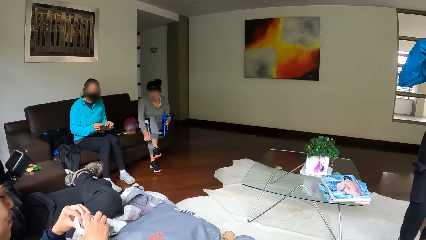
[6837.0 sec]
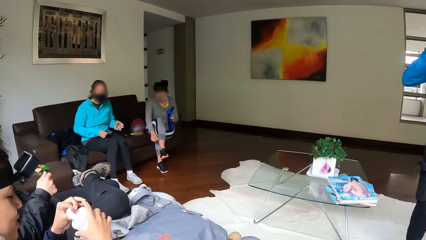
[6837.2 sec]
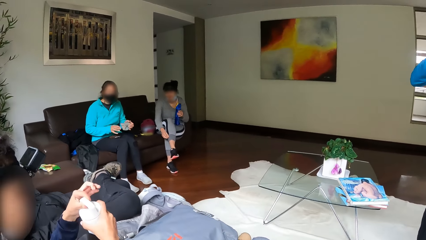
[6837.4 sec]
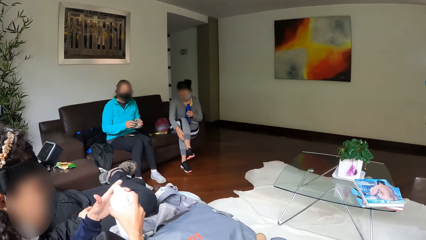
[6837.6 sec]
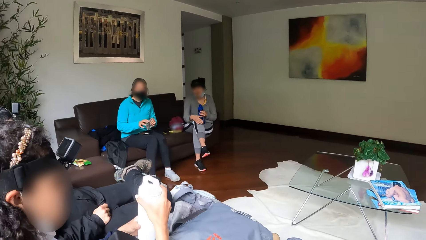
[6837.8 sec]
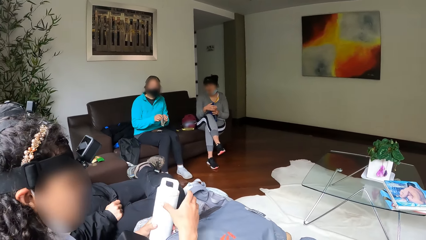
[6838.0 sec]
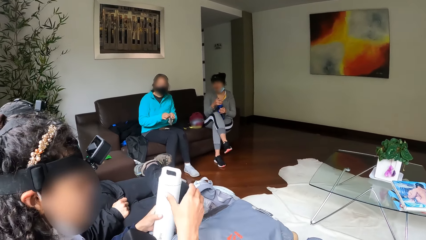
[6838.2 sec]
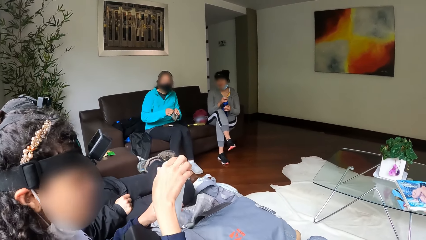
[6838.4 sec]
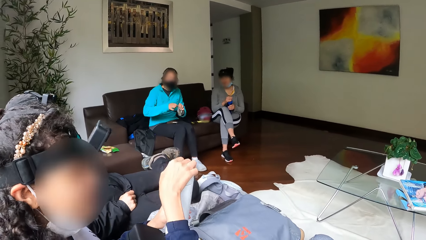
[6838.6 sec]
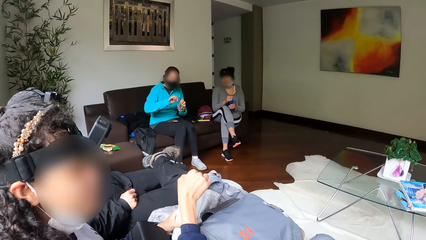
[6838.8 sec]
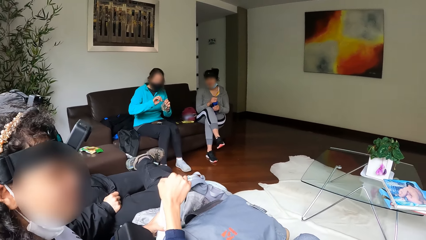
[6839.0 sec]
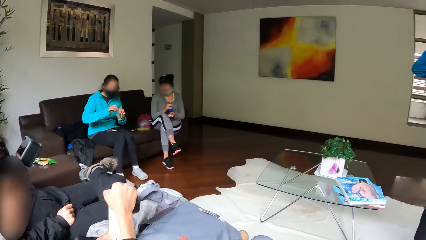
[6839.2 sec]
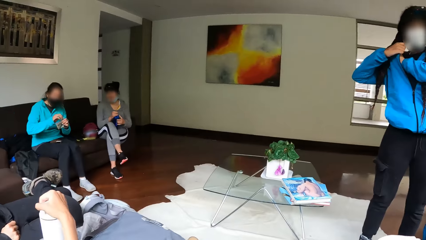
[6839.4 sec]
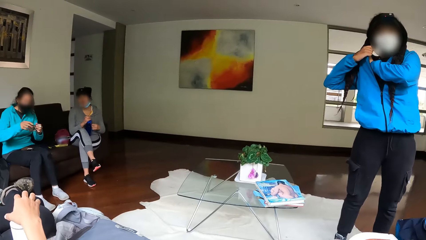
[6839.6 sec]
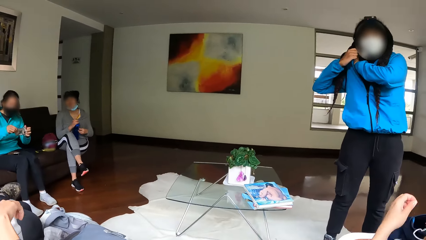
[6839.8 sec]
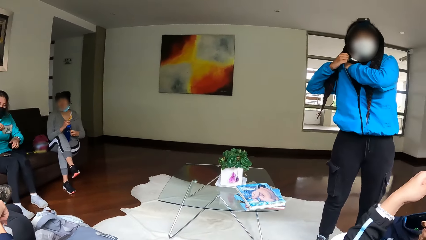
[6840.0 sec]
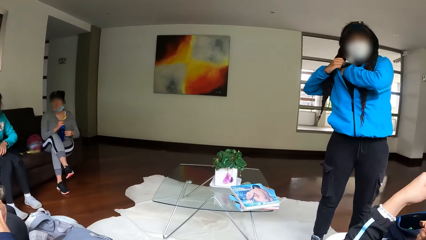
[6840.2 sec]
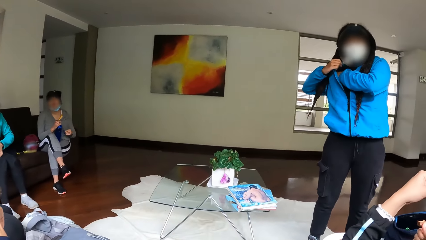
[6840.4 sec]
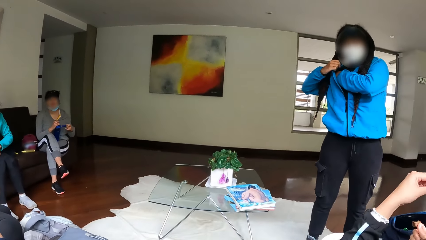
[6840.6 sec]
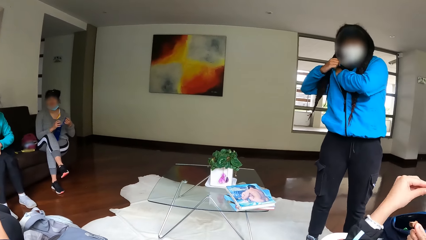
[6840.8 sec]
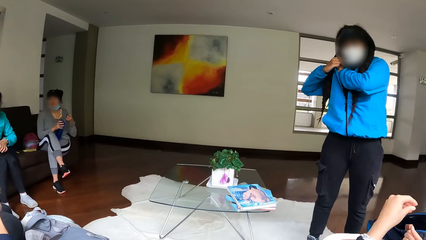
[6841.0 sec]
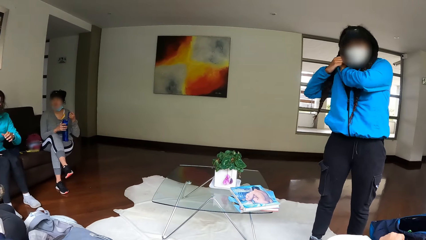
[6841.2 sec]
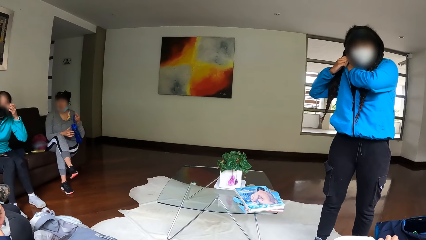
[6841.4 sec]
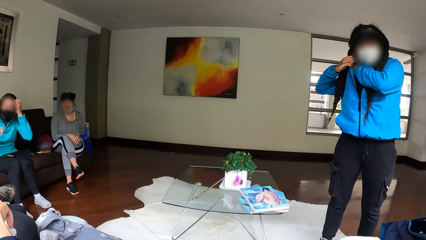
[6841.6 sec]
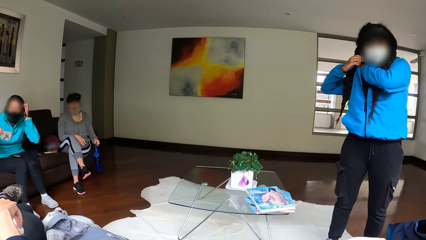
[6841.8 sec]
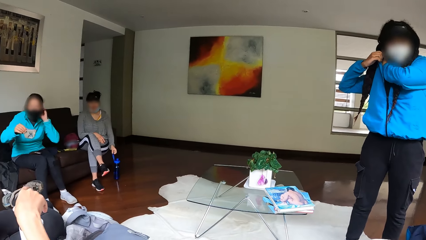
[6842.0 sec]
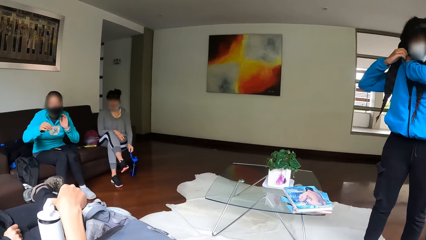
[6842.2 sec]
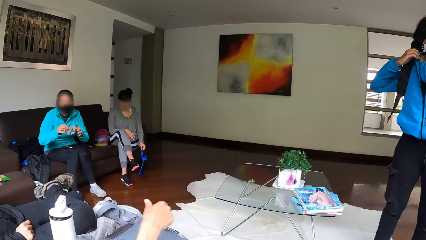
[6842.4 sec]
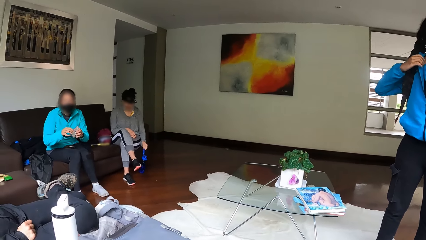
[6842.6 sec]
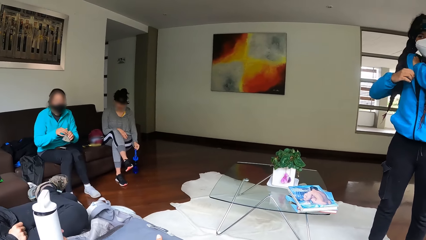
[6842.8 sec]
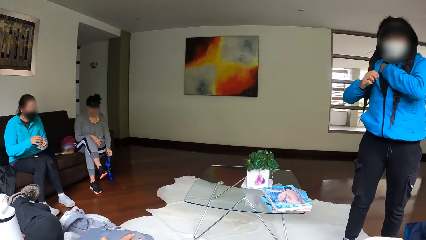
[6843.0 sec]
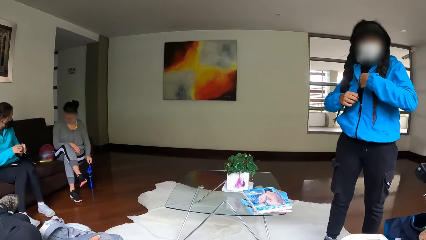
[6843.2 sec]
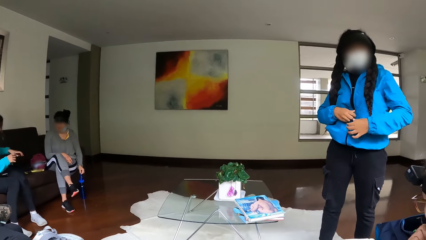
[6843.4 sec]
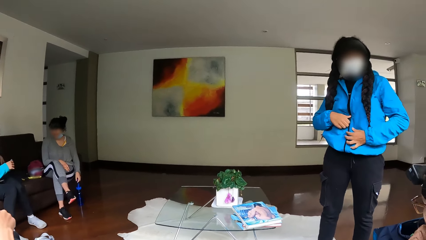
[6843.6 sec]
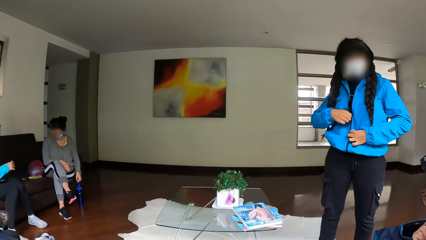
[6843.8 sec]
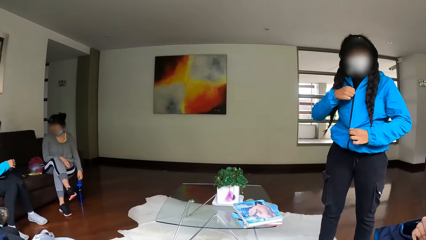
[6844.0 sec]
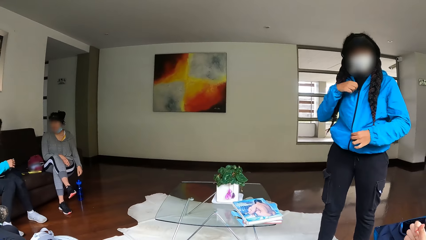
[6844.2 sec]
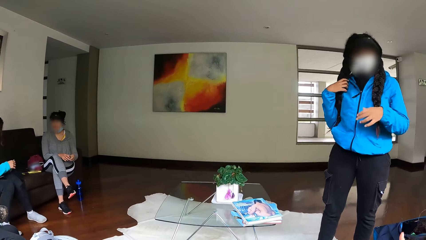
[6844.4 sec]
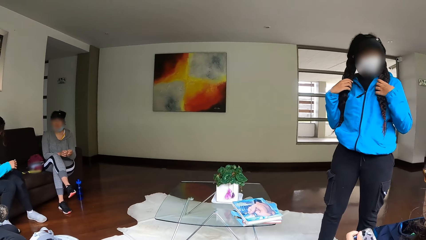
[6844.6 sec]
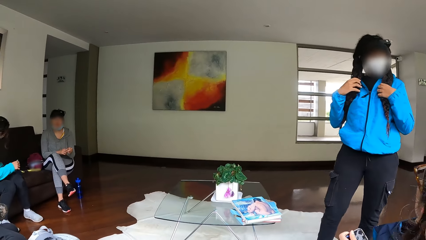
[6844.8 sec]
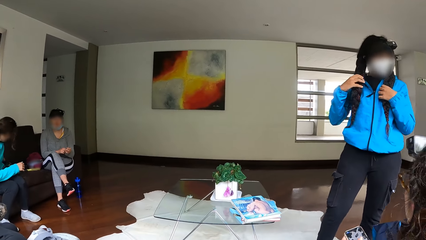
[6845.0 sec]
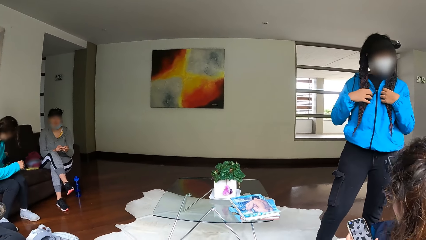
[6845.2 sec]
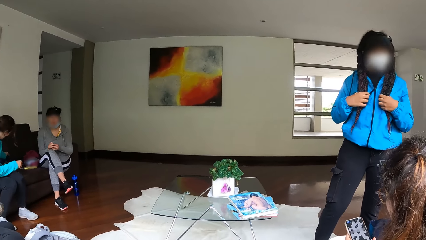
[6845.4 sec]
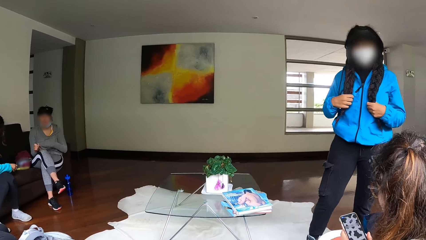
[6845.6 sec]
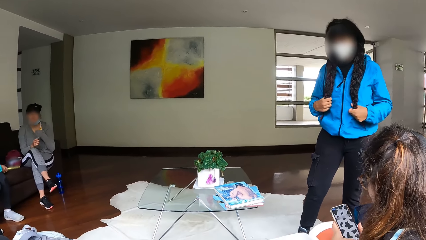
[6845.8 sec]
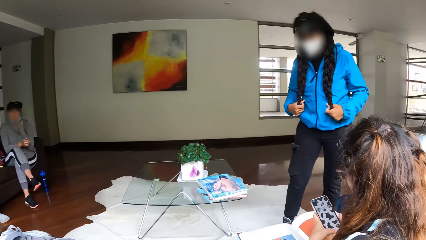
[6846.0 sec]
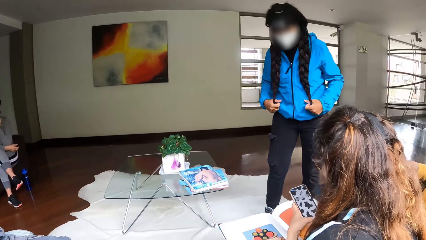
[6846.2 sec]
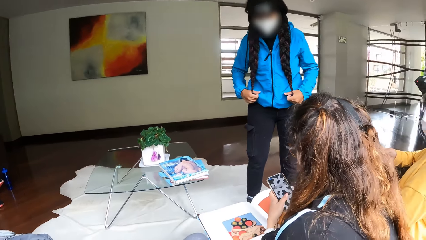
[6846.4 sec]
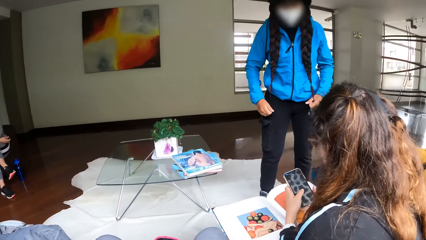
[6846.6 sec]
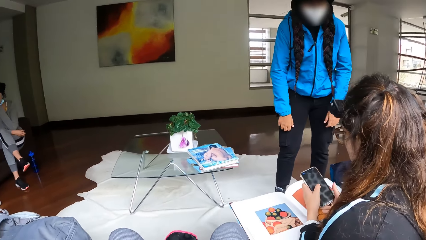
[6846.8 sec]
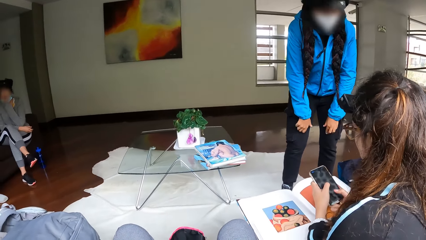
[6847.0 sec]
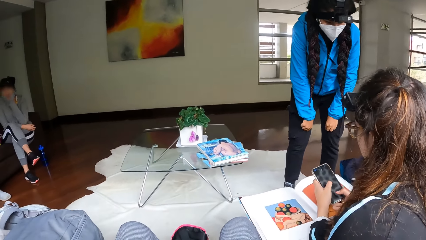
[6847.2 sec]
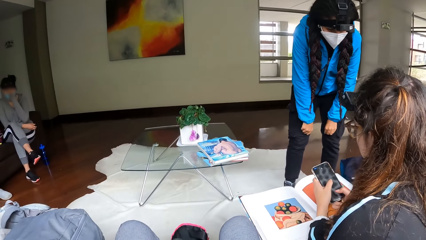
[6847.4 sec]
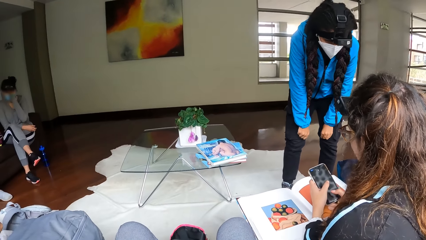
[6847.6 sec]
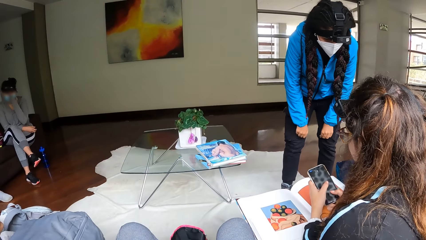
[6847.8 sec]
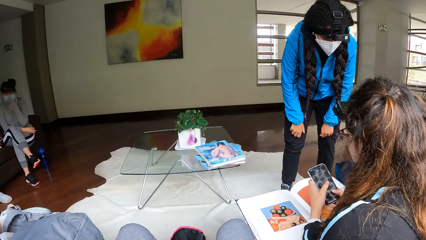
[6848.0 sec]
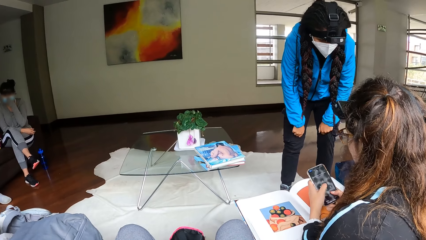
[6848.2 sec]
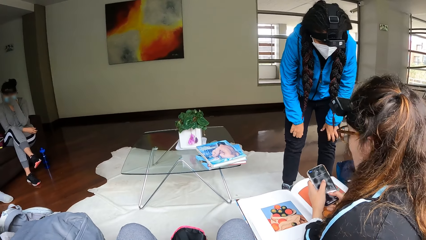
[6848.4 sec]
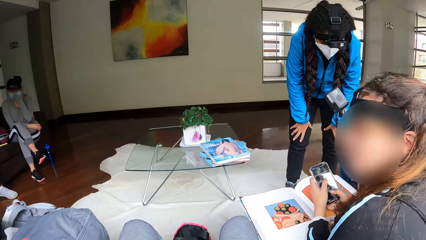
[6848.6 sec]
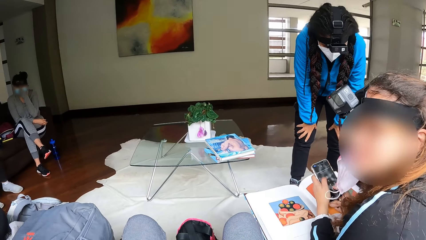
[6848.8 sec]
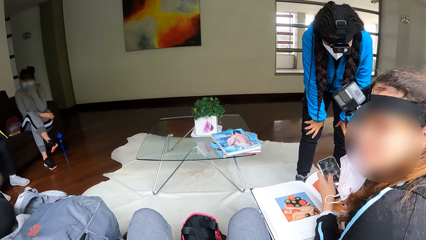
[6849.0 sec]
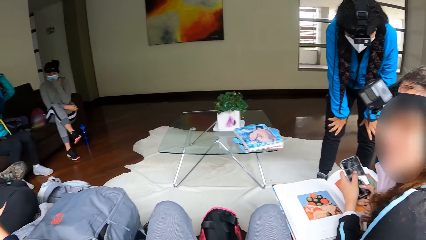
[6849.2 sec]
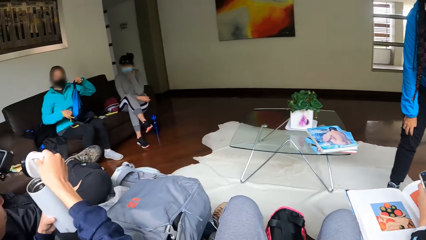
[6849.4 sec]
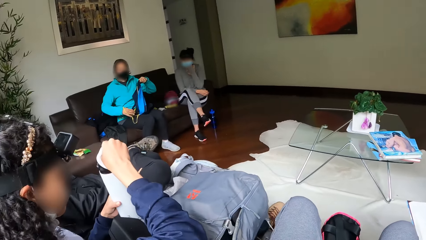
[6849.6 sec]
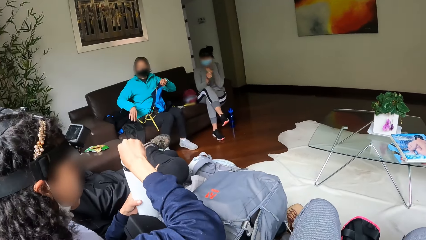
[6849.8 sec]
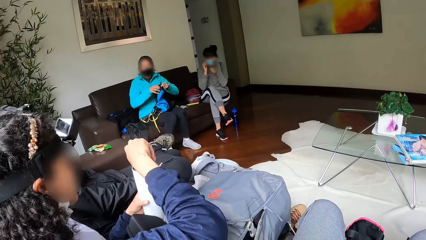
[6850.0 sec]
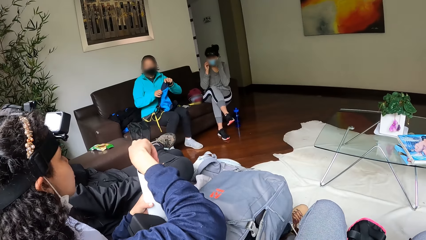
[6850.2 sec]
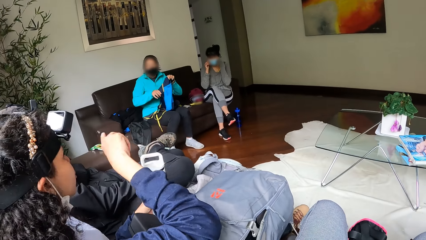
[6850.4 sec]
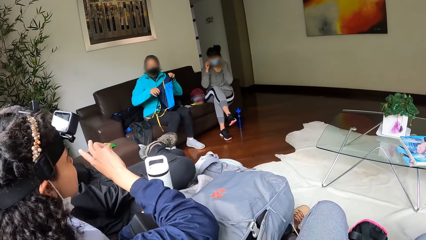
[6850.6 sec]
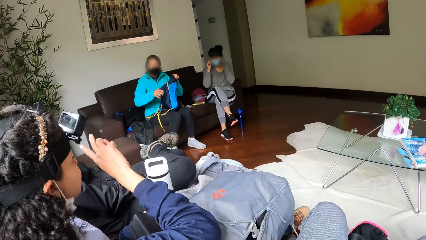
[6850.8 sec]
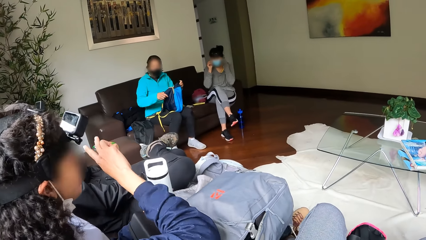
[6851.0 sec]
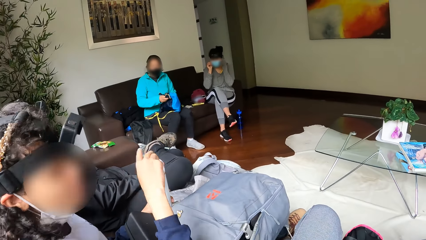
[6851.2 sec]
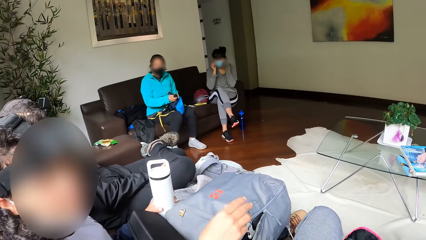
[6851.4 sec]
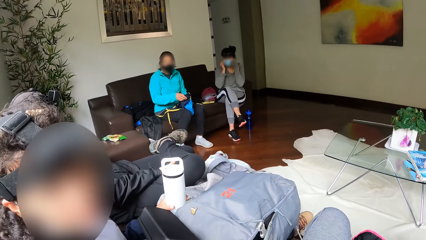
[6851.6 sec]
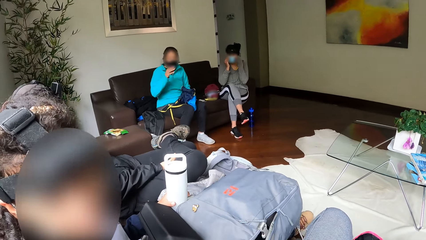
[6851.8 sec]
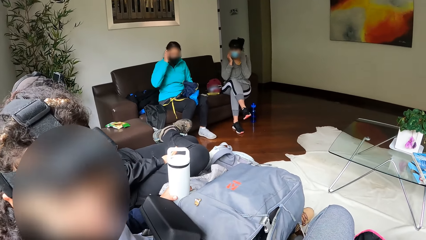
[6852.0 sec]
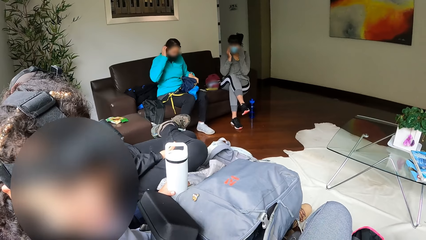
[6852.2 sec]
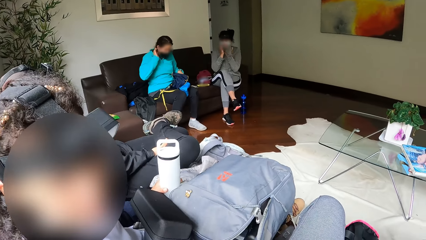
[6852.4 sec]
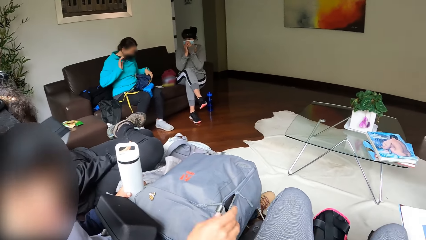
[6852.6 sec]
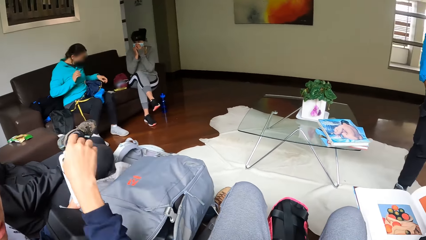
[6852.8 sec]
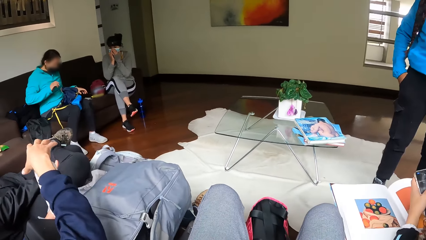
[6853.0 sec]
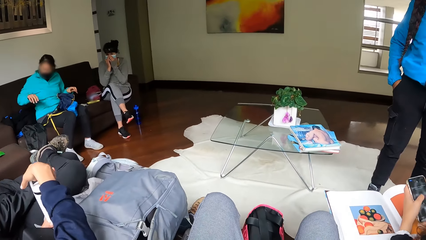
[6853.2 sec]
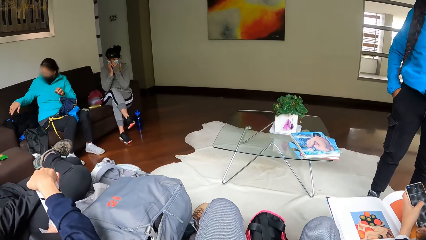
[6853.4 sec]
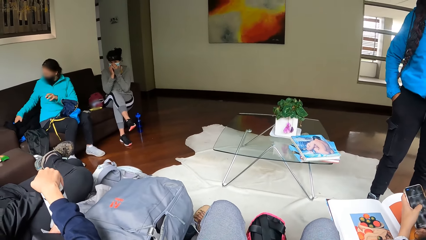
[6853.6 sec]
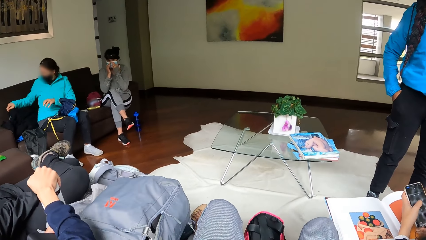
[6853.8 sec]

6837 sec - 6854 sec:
A woman closes the bottle with her left hand. Another woman adjusts her hair with both hands. The first woman drops the bottle on the floor with her left hand. Another woman operates a phone with her hands. Another woman opens a bag with her hands.
